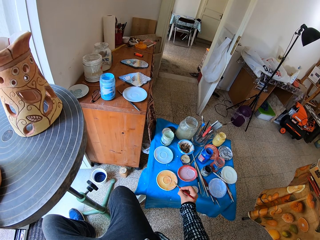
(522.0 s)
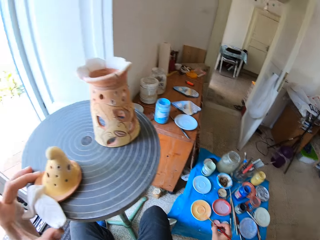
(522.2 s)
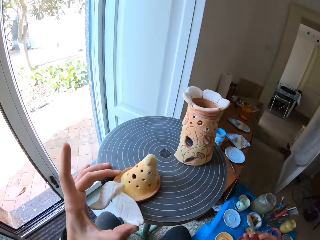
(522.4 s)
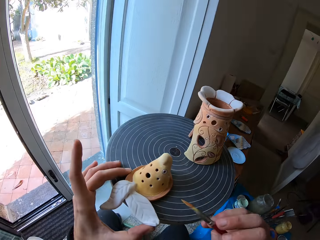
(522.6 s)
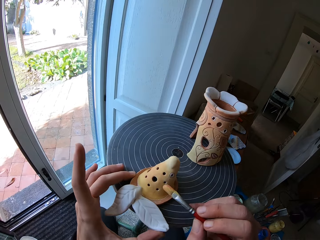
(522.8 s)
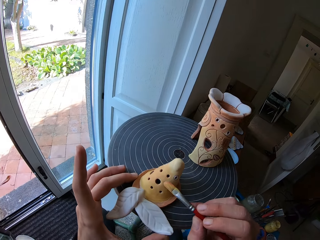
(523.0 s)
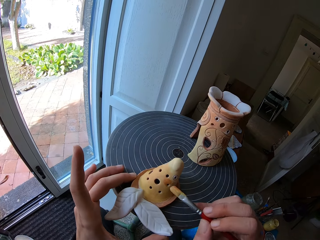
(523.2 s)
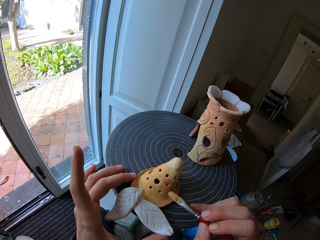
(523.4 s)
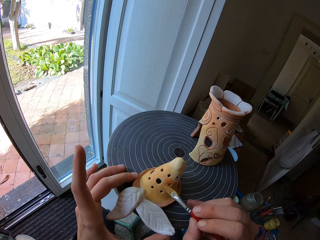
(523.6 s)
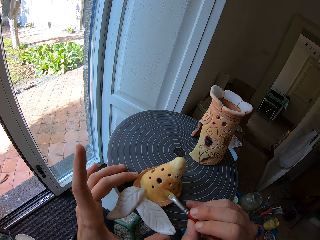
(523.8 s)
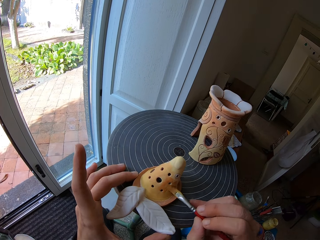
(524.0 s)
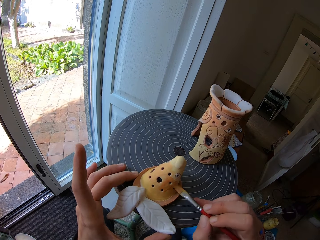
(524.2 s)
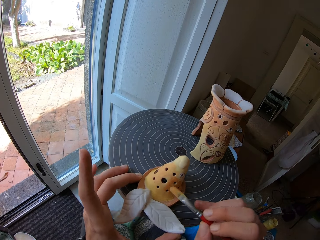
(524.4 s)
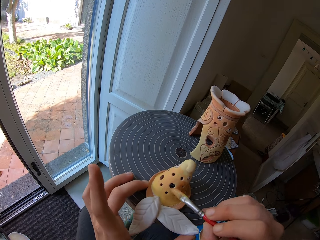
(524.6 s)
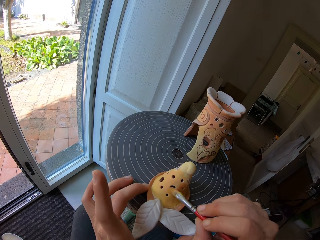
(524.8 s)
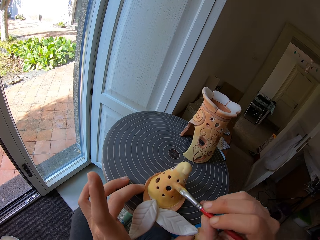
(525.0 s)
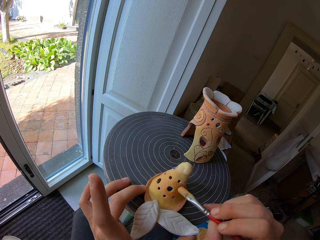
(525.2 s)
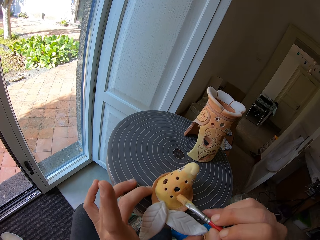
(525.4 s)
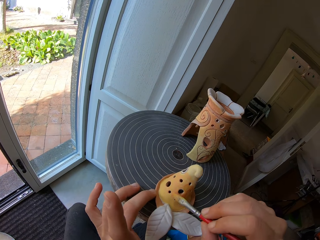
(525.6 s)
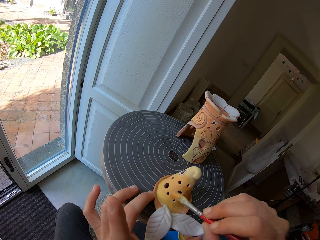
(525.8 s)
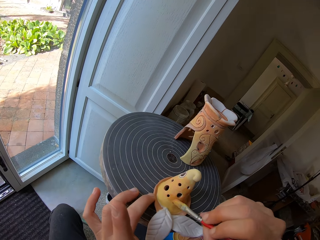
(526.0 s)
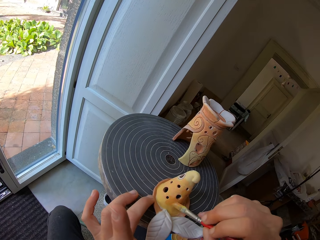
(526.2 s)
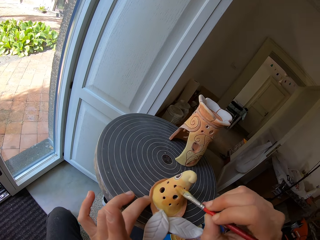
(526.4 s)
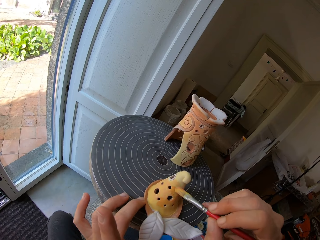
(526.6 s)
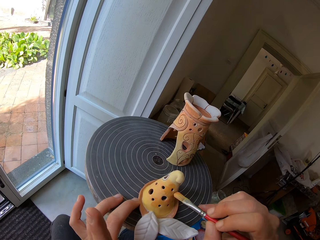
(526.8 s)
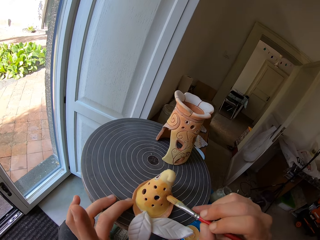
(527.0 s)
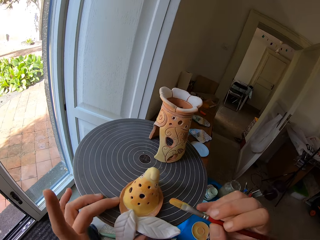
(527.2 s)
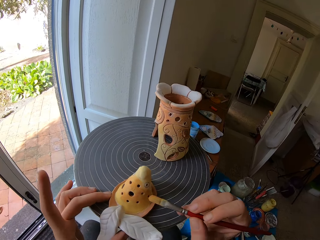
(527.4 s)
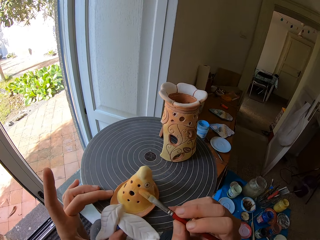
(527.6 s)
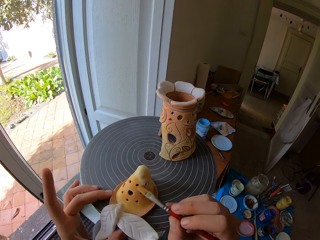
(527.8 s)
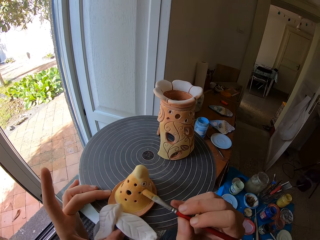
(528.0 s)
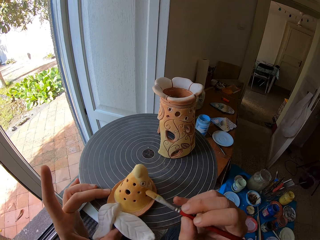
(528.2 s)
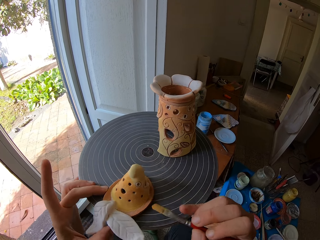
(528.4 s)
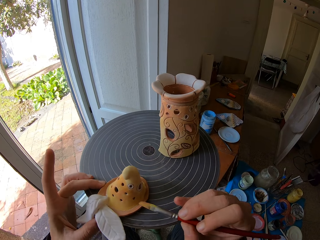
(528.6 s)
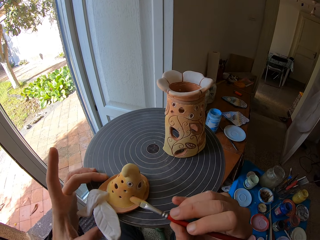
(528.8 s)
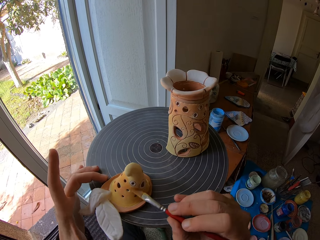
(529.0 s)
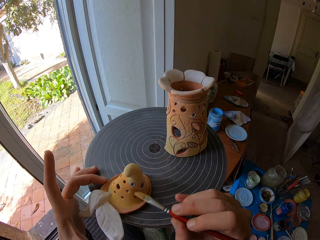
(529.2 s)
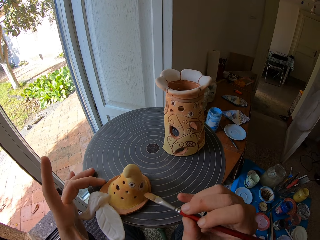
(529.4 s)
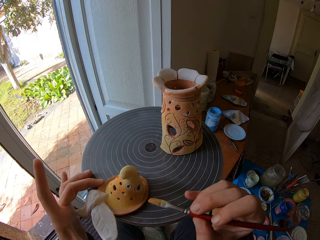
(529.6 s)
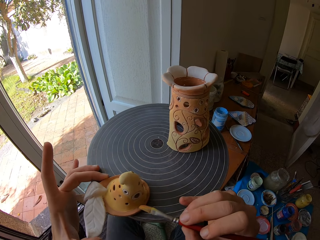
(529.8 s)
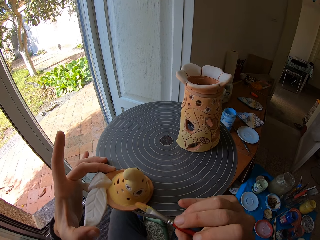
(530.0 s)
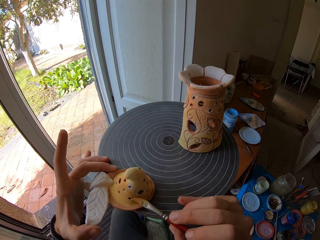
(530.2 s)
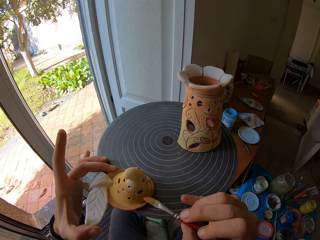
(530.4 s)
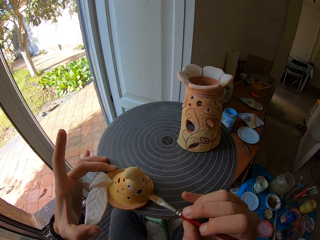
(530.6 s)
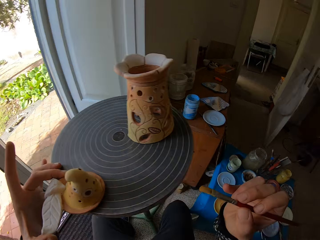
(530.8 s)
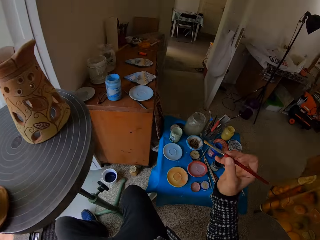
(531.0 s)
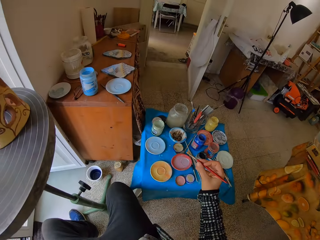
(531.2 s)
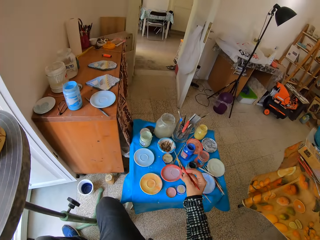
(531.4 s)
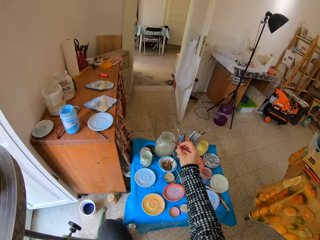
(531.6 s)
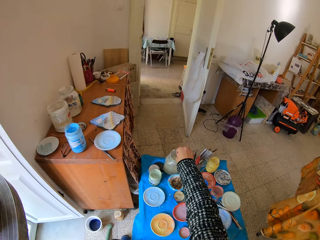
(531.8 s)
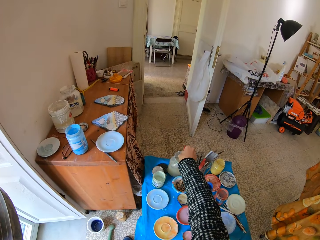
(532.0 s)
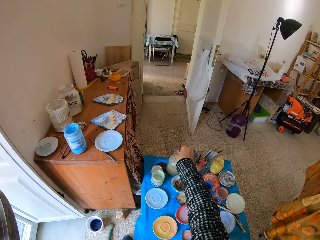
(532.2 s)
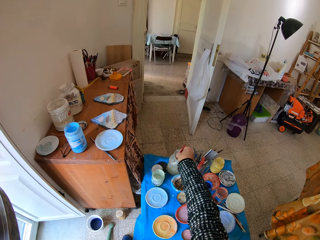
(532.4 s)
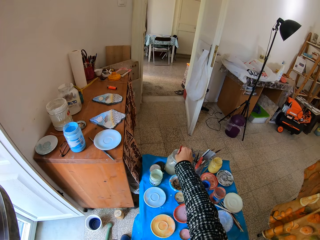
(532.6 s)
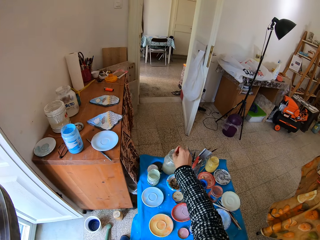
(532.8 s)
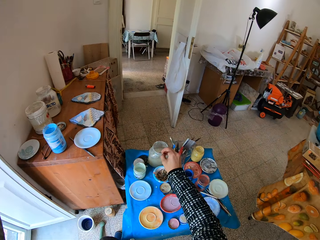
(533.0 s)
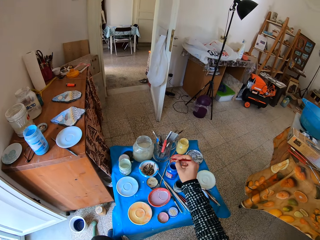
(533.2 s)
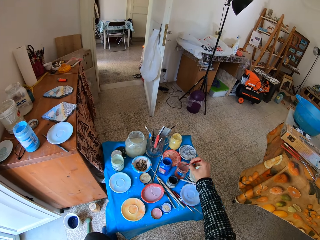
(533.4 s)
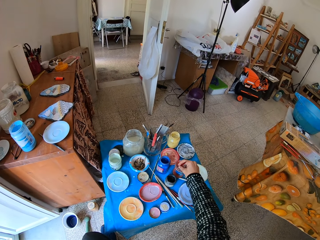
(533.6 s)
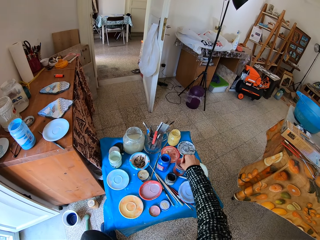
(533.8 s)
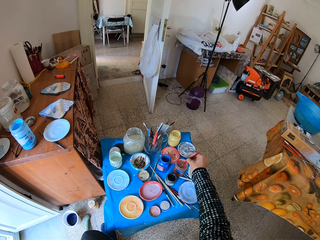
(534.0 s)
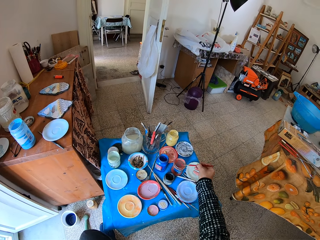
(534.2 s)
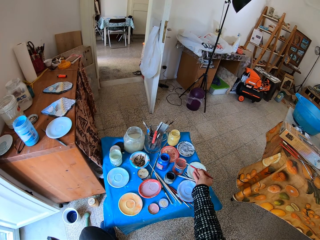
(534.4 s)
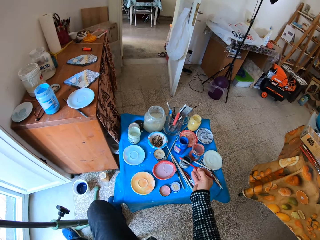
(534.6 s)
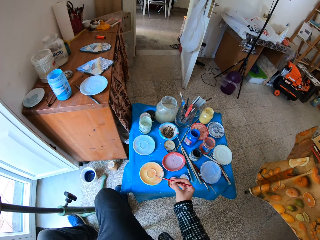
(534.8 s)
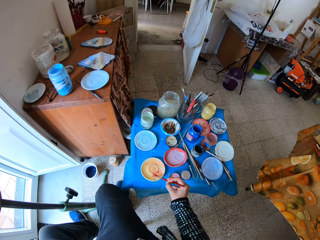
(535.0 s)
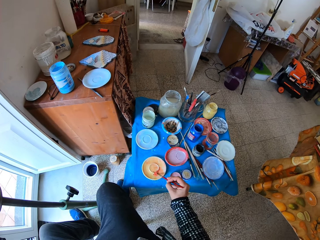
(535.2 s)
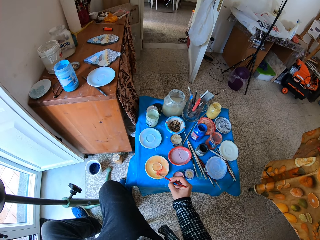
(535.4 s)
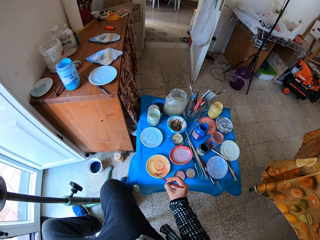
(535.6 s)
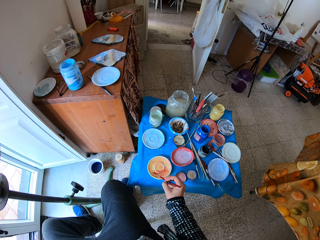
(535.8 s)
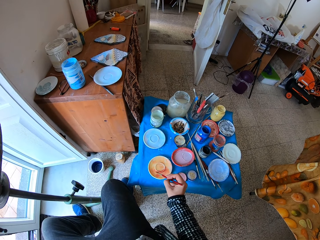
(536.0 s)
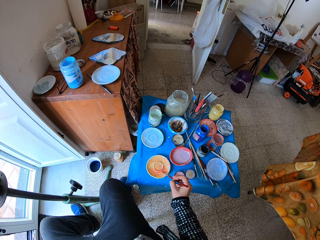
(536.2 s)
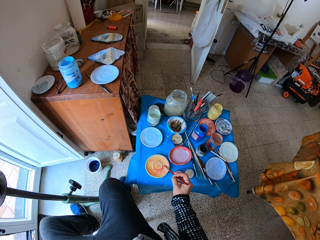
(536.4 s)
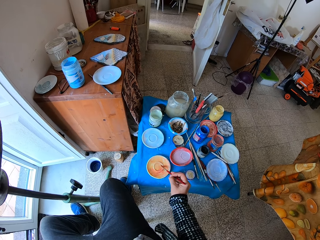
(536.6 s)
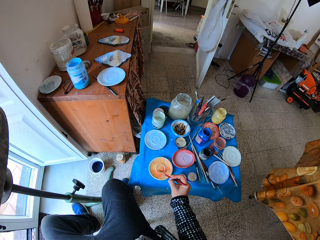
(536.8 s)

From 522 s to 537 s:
The camera wearer paints the pottery artwork with the paint brush in his right hand. He adjusts the pottery artwork on the pottery wheel with his left hand. He rinses the paint brush in the jar of water on the art tray with his right hand. He dips the paint brush in a jar of paint on the art tray with his right hand. He rubs the paintbrush in the paint on the art plate with his right hand.

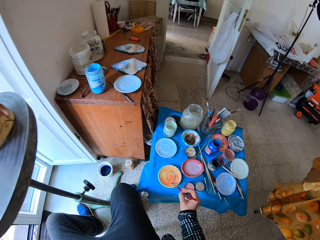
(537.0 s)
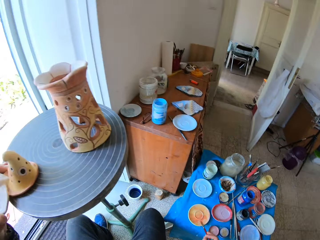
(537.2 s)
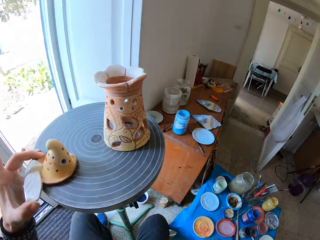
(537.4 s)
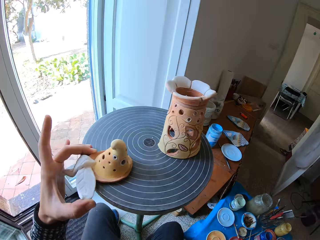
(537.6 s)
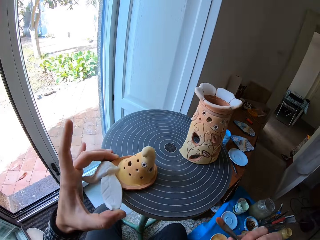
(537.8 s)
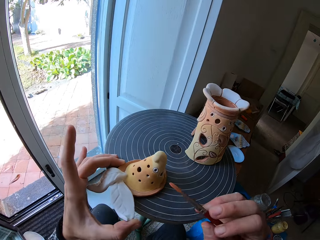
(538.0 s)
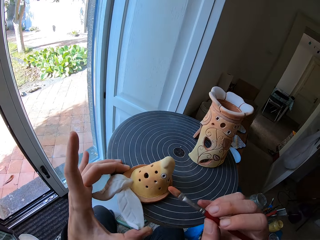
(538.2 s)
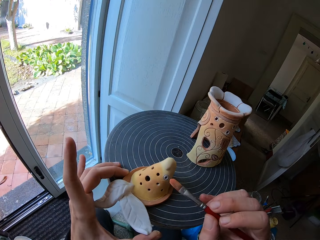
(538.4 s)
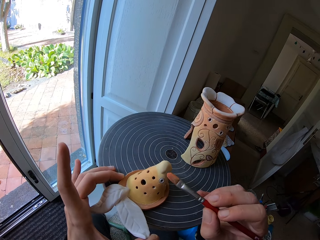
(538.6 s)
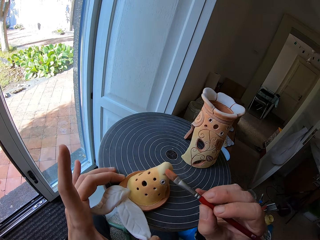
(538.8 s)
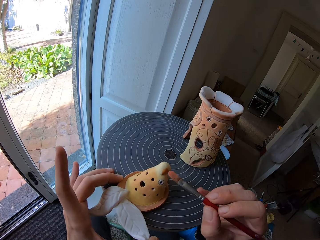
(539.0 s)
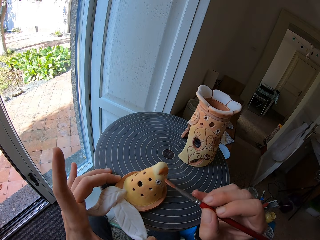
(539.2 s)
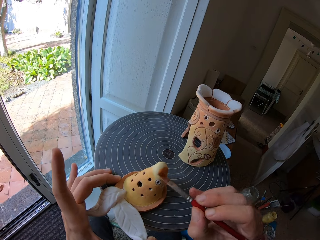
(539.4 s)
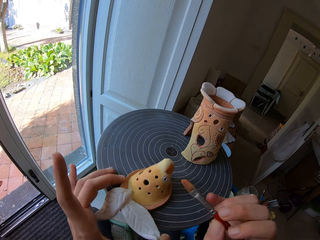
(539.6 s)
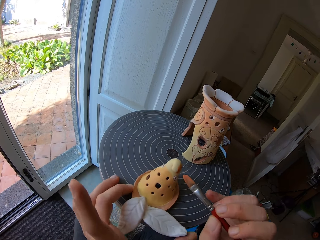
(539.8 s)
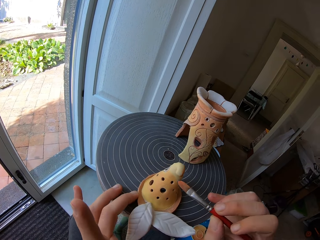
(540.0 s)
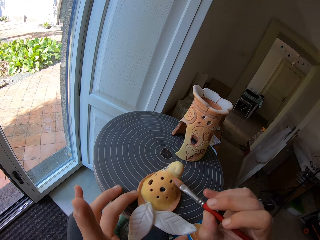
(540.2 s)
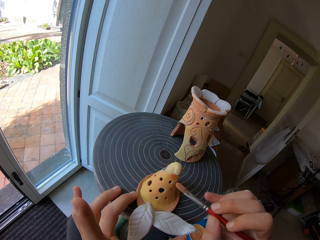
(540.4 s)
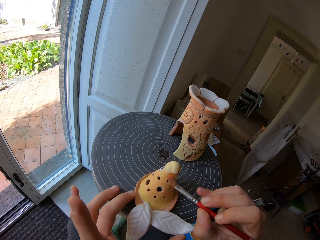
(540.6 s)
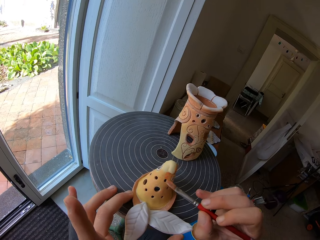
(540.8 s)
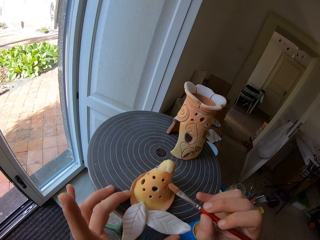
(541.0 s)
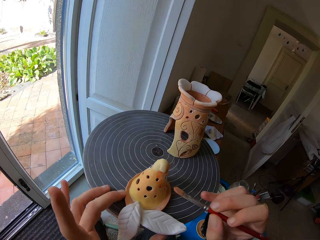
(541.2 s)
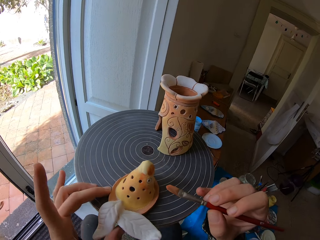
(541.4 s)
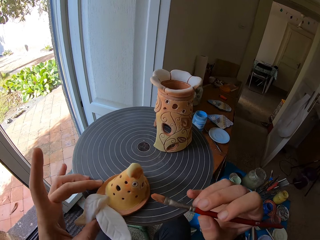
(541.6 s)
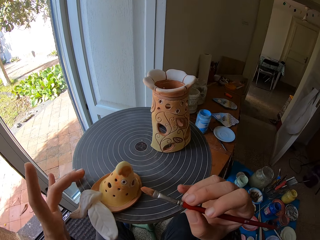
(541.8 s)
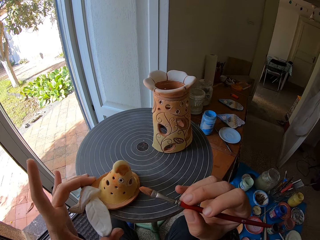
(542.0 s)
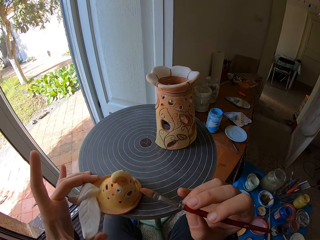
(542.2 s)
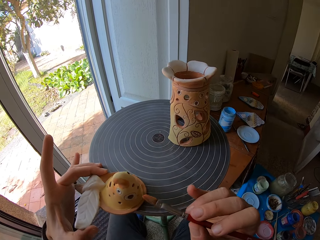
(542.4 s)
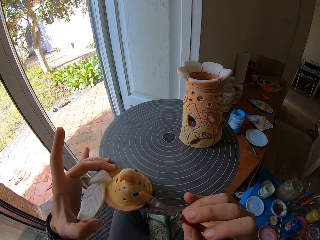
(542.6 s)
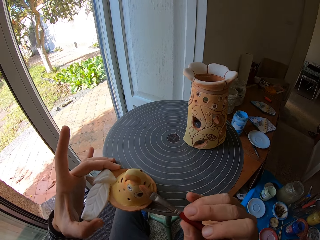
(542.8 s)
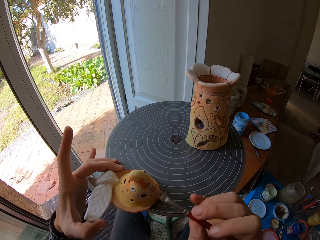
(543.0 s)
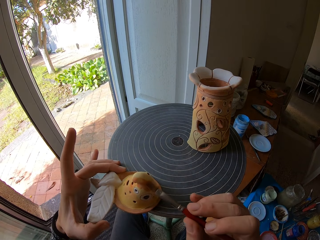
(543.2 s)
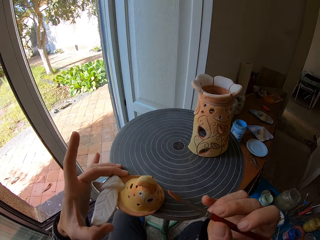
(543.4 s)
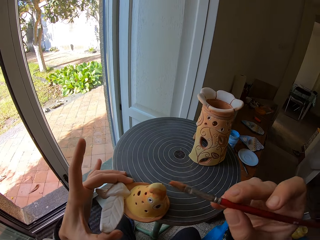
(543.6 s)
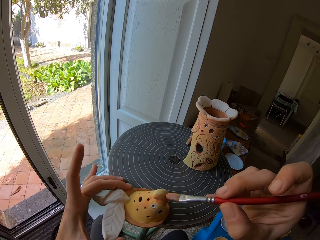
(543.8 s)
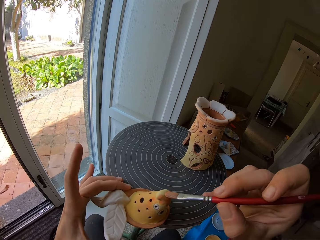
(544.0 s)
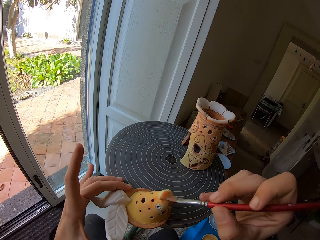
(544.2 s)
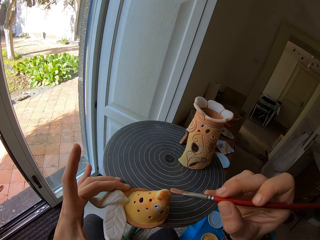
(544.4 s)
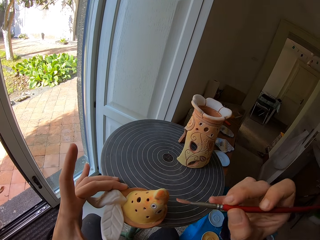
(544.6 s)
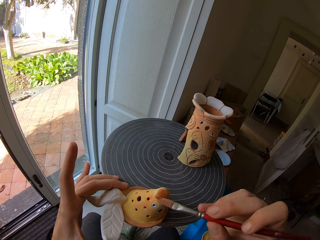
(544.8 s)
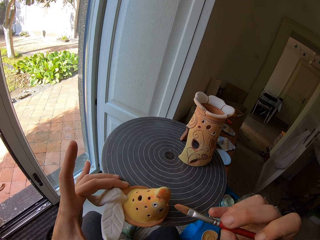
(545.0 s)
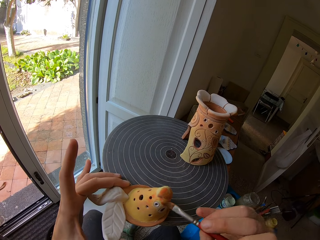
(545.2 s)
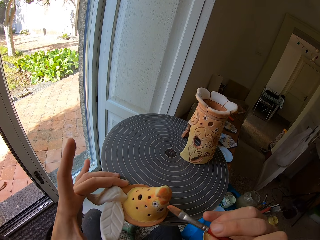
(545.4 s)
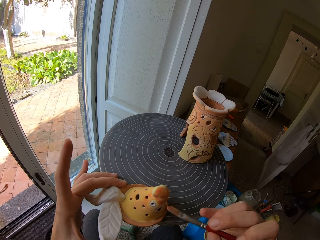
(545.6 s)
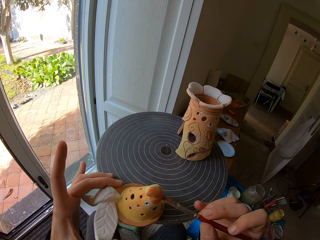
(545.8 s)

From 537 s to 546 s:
The camera wearer paints the pottery artwork with the paint brush in his right hand. He adjusts the pottery artwork on the pottery wheel with his left hand. He paints the pottery artwork with the paint brush in his right hand. He paints it again. He adjusts the pottery artwork on the pottery wheel with his left hand. He turns the vase. He paints the pottery artwork with the paint brush in his right hand.
